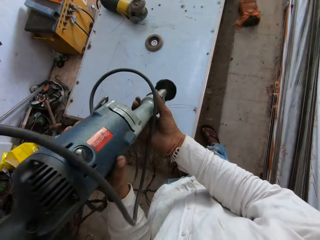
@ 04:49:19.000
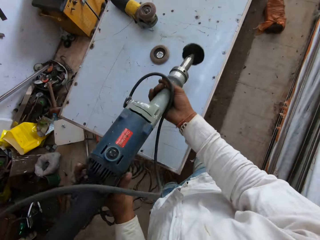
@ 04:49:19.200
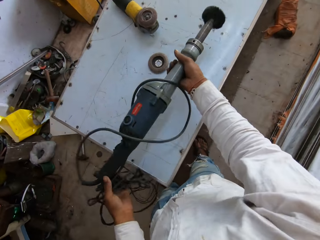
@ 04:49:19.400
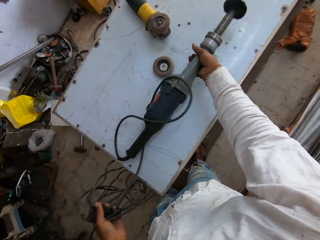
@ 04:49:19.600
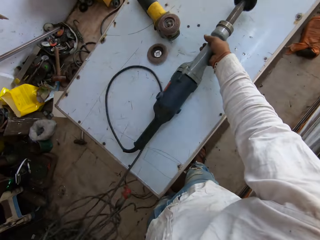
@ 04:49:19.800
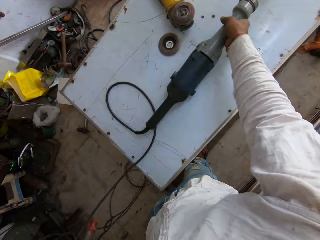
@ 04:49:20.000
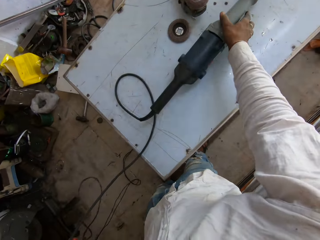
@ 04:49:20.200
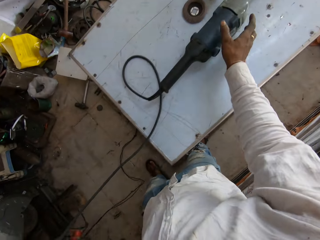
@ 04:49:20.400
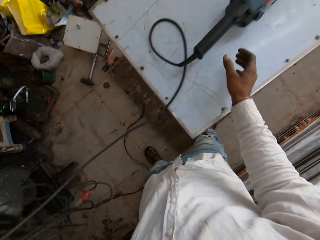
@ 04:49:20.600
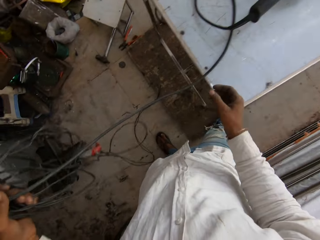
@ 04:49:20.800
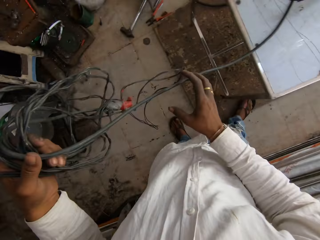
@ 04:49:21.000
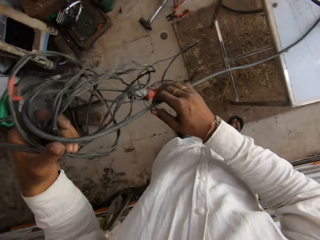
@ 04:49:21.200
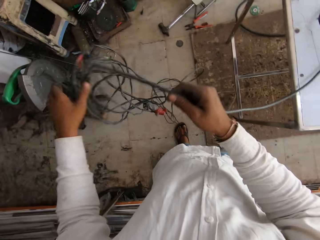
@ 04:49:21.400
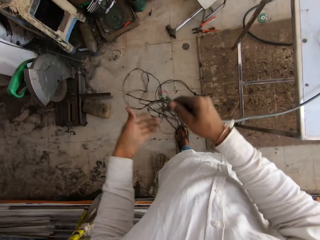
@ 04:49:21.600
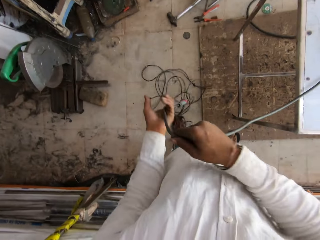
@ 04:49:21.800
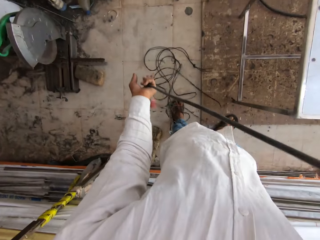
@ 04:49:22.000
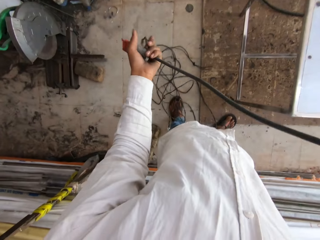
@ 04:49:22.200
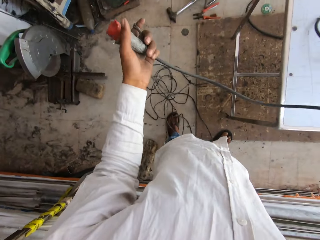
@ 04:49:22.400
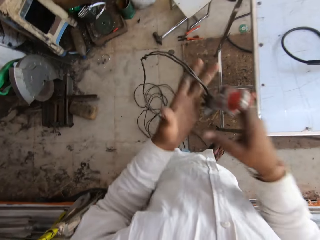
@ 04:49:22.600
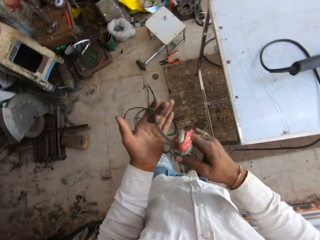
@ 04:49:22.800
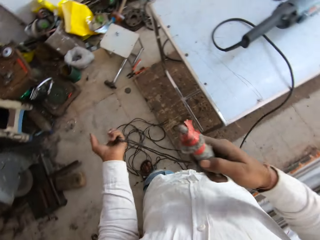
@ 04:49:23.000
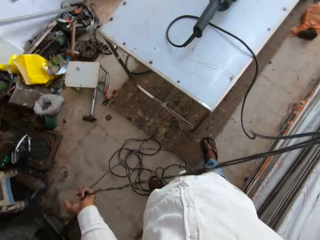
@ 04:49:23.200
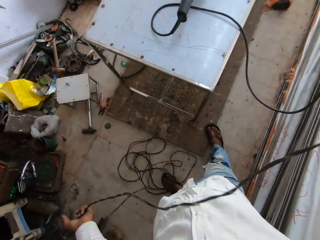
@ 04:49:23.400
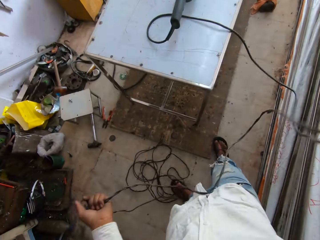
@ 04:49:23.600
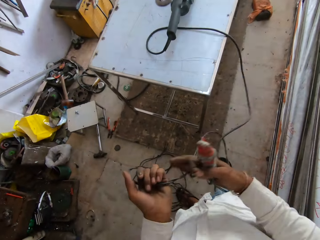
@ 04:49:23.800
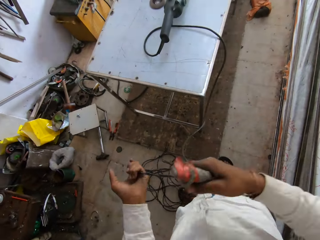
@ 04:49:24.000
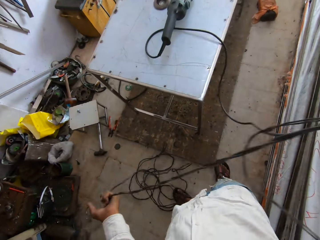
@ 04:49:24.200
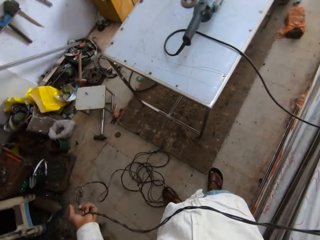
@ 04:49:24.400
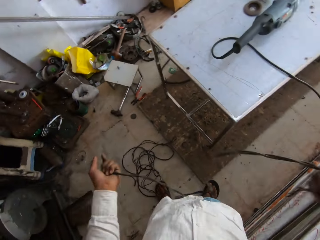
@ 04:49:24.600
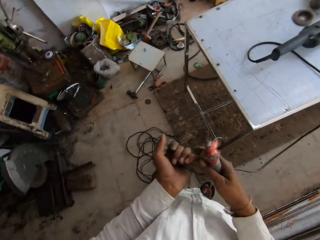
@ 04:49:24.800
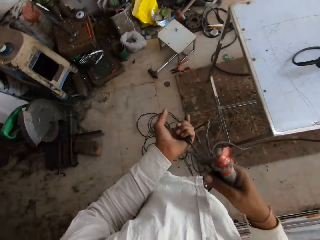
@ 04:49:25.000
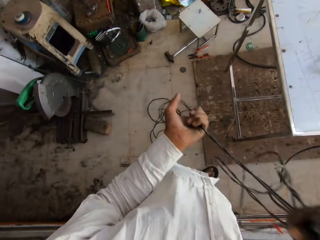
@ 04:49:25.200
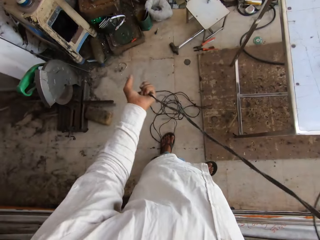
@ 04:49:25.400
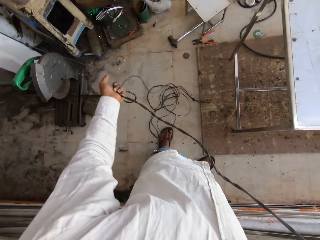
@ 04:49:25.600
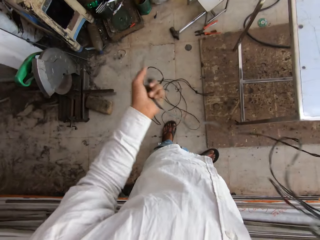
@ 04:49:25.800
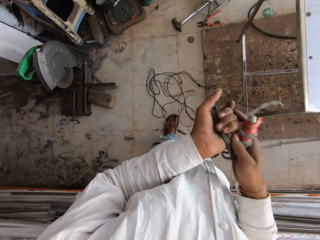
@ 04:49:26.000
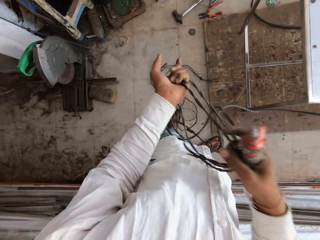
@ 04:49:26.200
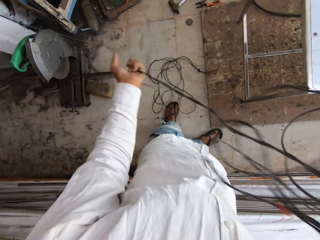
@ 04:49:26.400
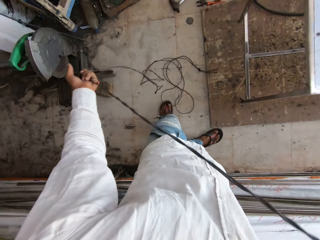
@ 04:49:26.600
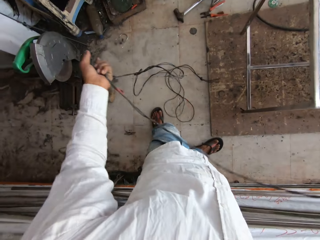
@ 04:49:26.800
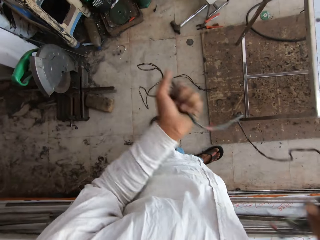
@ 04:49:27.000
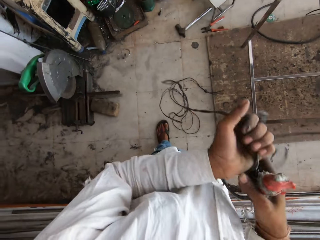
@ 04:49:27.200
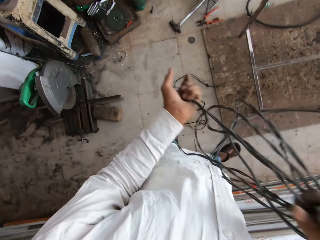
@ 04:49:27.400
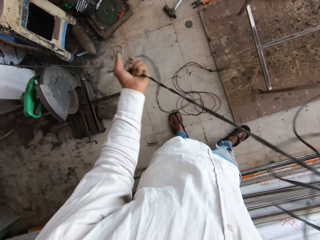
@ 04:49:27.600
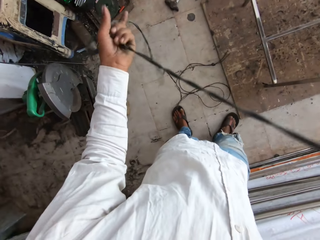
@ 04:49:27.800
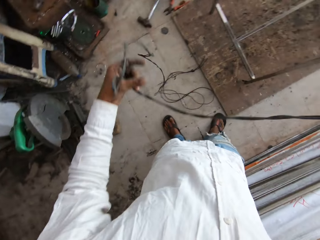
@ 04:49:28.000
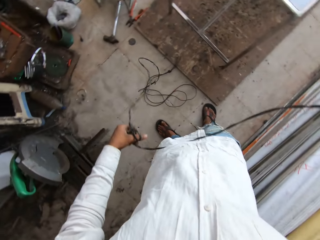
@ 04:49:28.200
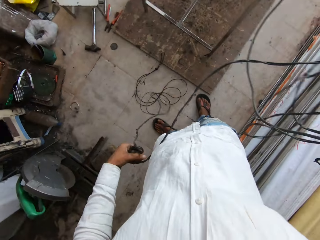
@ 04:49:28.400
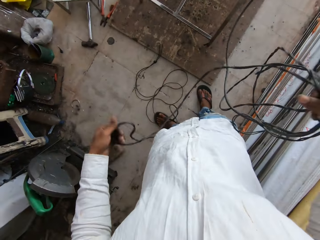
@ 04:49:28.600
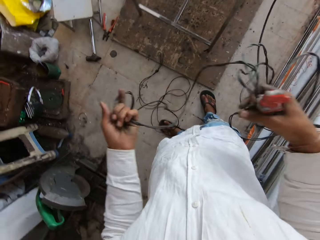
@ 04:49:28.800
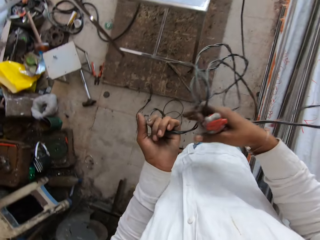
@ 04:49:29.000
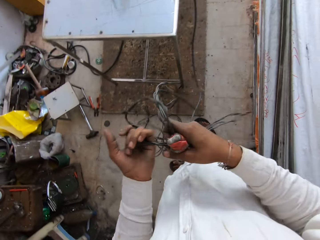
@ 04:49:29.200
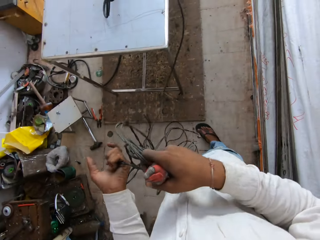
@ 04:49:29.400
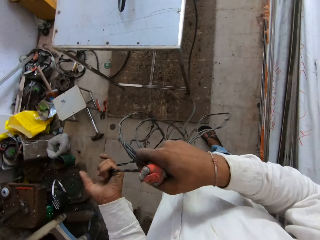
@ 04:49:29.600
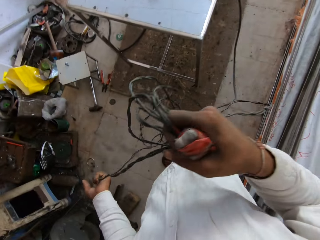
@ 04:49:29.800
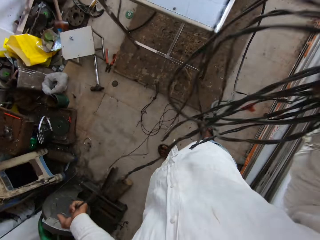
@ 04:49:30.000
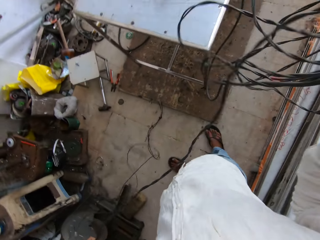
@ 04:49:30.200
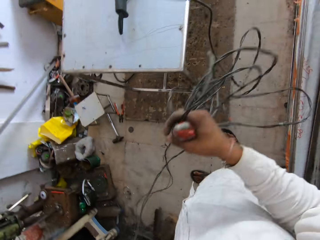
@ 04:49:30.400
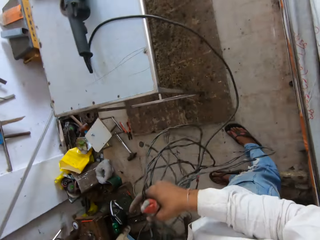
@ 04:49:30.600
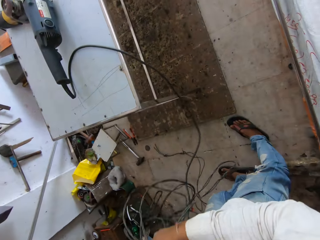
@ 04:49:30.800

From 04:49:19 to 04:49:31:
The camera wearer places the grinder on the steel table. They straighten the cable of the grinder. They fold the cable.

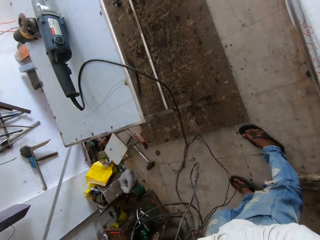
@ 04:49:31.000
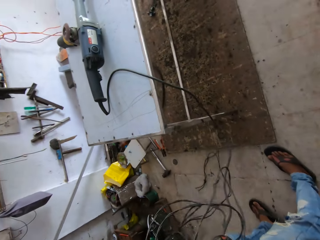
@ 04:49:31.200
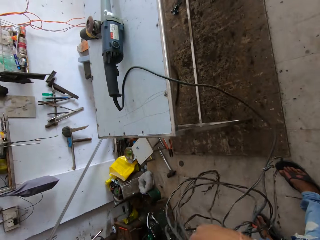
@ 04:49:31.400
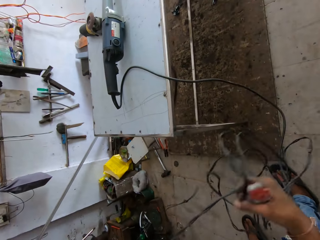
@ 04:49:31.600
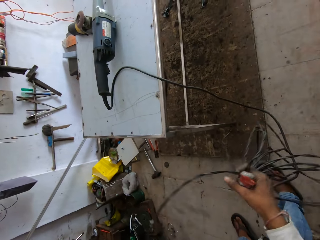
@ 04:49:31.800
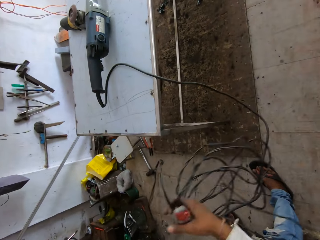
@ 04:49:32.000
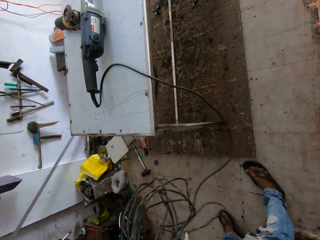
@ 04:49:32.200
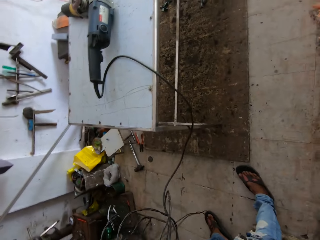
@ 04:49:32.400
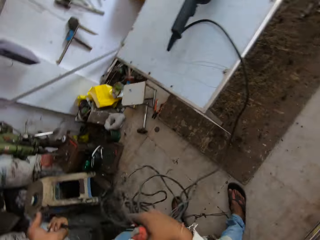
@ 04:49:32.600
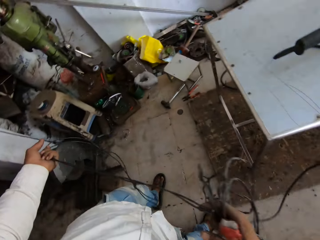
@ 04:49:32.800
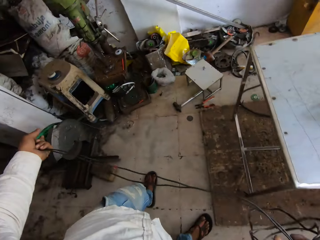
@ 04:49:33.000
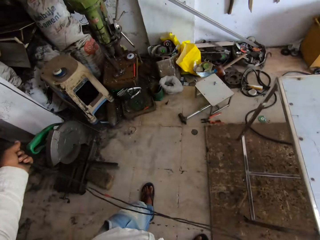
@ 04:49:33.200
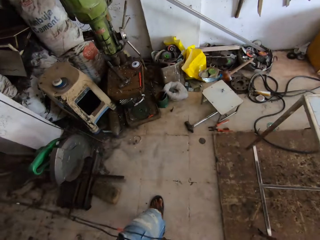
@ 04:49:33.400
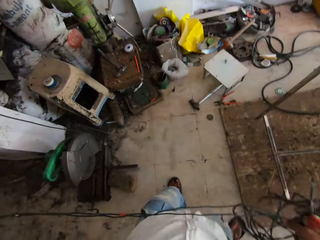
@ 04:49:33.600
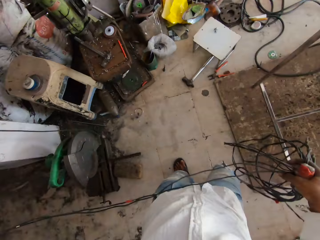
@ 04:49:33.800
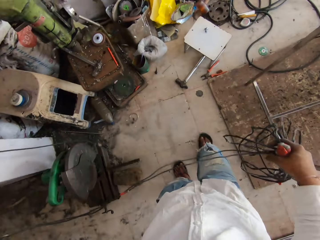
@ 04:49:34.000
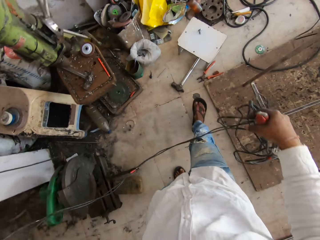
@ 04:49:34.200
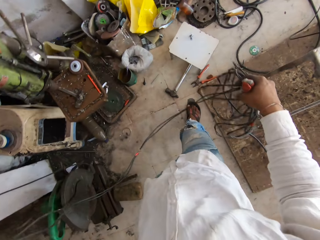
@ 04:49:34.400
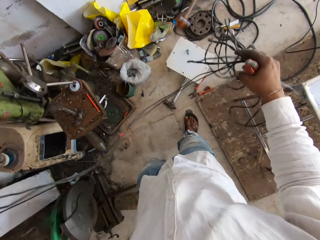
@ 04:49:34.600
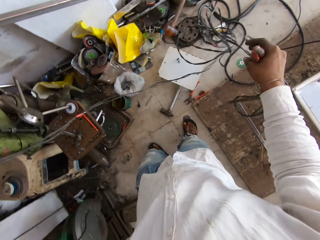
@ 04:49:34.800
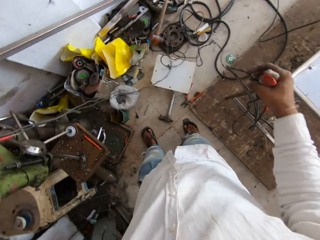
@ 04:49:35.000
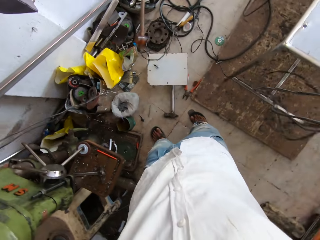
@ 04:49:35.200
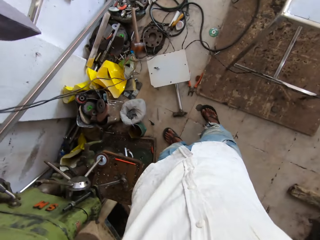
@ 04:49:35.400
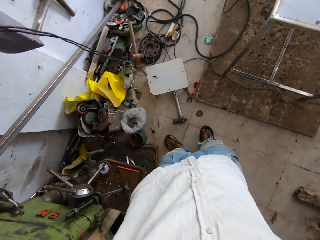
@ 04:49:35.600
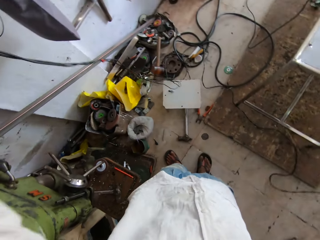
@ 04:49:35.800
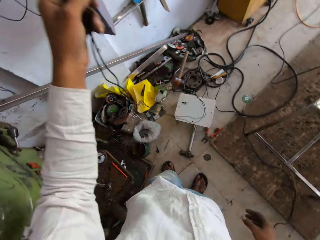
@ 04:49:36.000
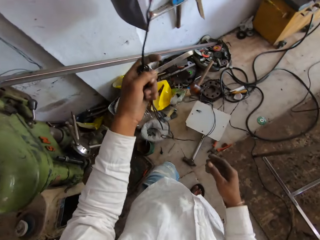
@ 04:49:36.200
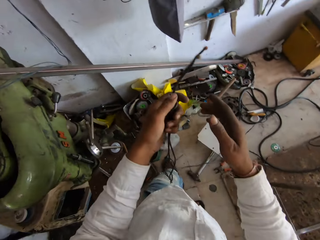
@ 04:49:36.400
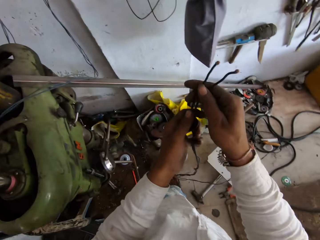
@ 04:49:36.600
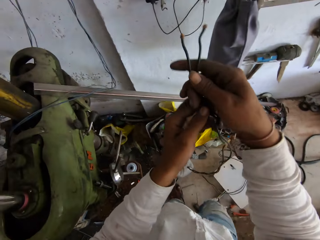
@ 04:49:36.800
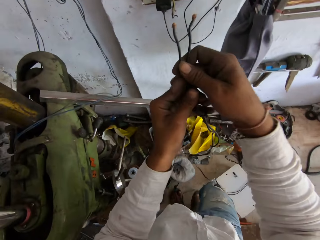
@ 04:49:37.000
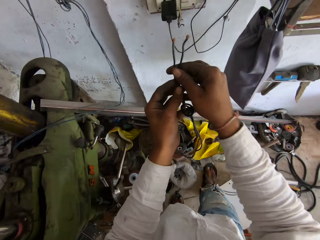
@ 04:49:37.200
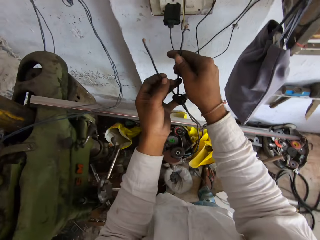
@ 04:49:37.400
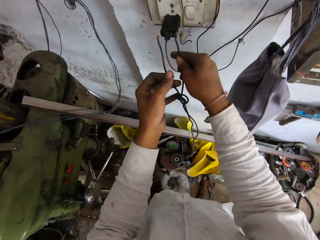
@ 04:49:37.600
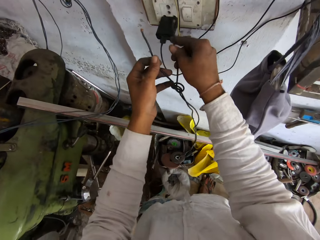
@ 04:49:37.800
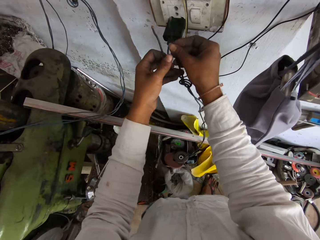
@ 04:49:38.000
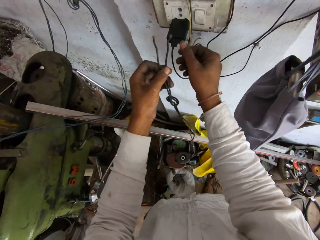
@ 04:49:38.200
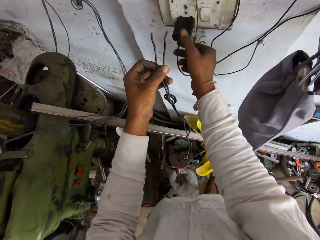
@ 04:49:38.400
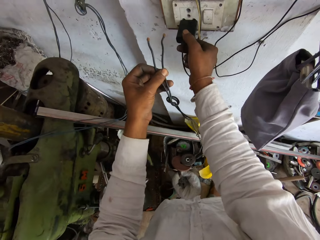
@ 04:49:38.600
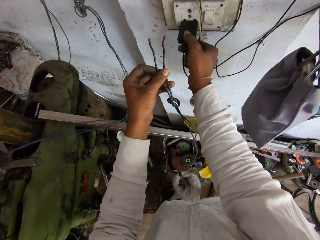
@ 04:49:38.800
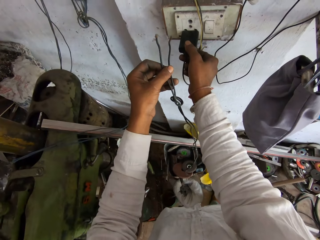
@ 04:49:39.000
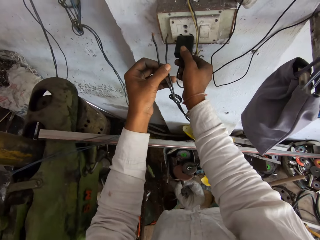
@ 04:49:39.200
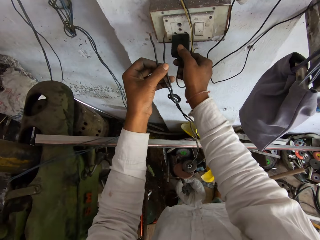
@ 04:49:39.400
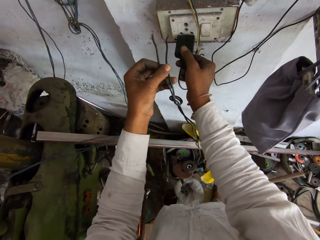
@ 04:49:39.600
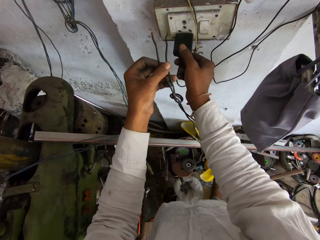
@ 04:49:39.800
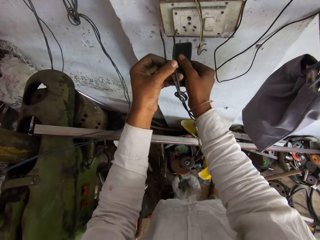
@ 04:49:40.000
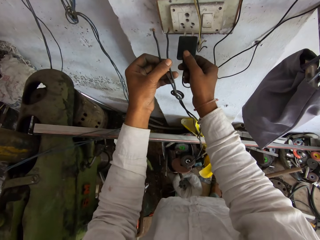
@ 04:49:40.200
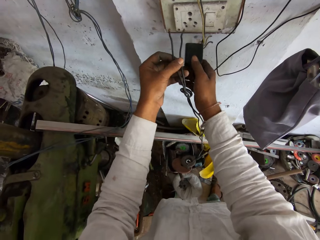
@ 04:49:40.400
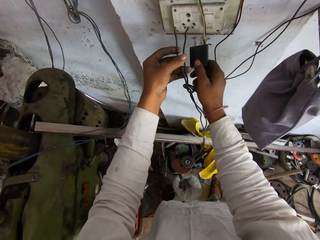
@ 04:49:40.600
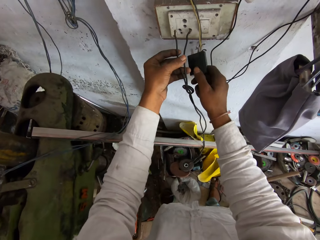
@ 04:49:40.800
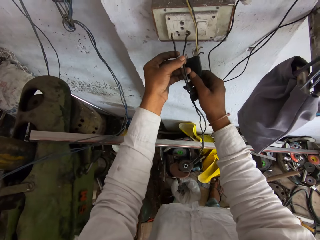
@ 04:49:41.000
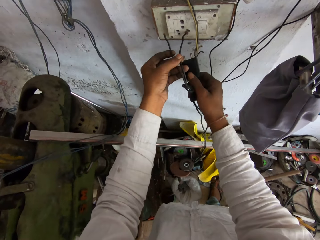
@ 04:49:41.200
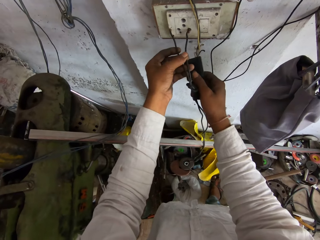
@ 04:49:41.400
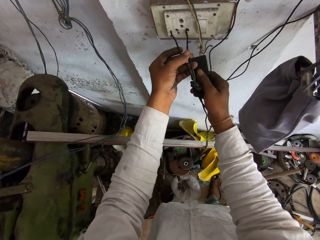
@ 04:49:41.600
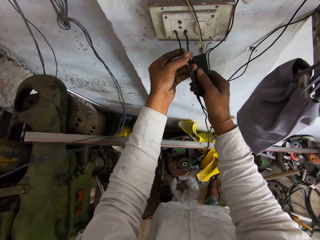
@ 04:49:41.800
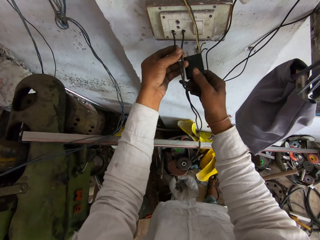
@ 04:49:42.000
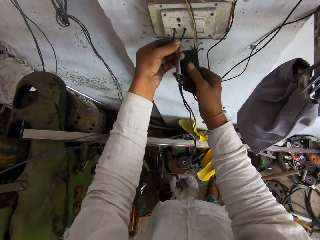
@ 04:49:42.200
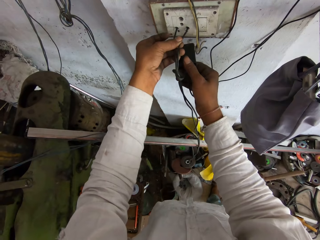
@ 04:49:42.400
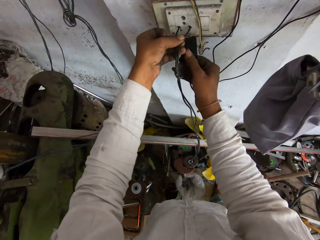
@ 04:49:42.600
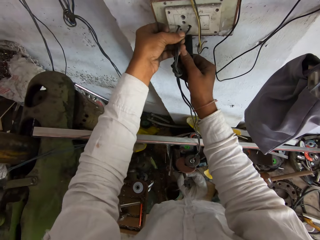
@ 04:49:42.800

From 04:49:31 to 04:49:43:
The camera wearer drops the cable on the floor. They remove the charger on the socket. They connect a cable to the socket.
